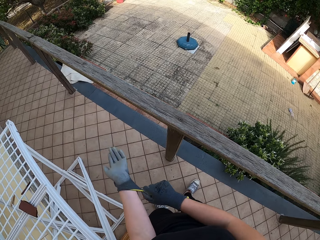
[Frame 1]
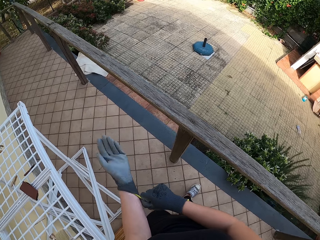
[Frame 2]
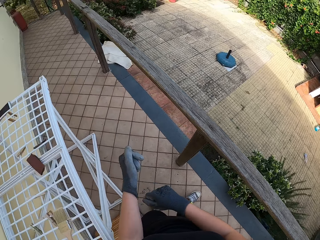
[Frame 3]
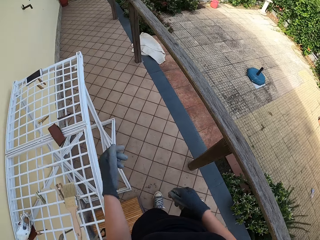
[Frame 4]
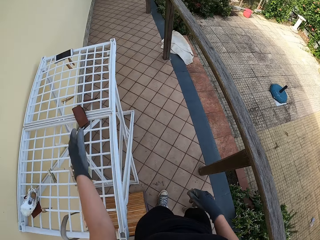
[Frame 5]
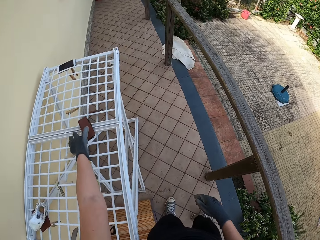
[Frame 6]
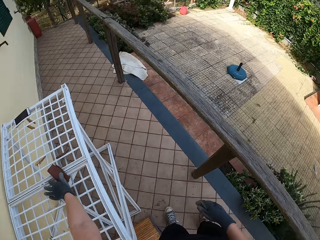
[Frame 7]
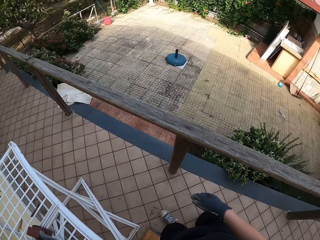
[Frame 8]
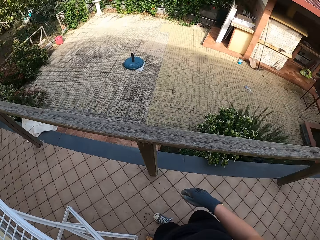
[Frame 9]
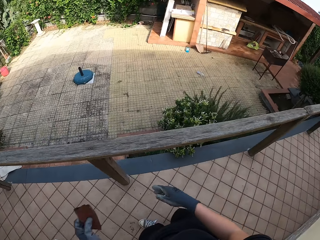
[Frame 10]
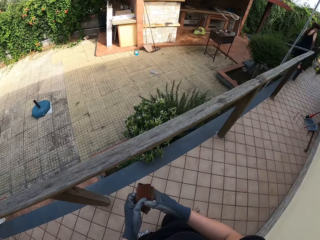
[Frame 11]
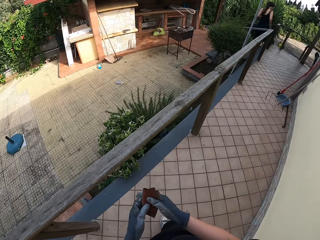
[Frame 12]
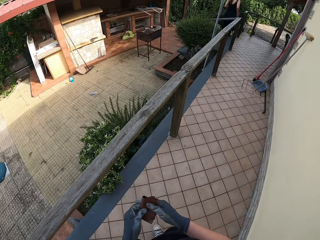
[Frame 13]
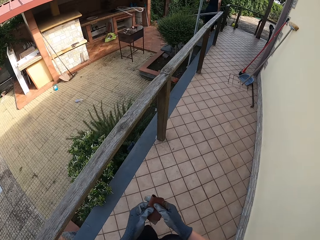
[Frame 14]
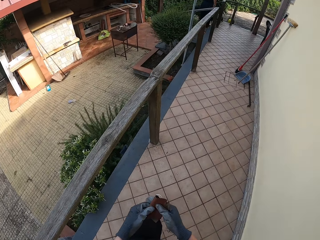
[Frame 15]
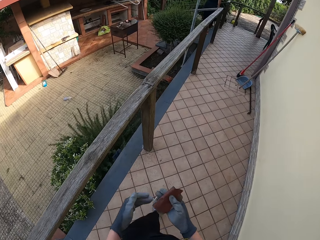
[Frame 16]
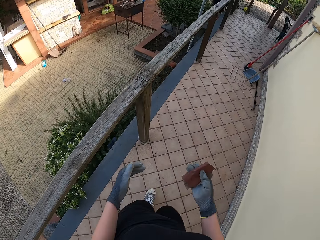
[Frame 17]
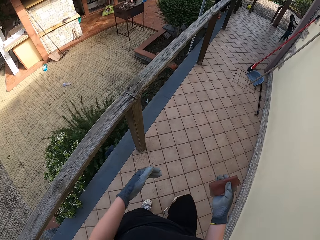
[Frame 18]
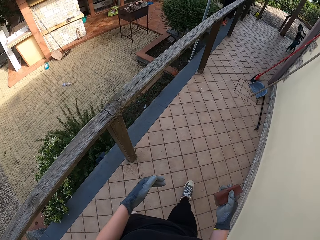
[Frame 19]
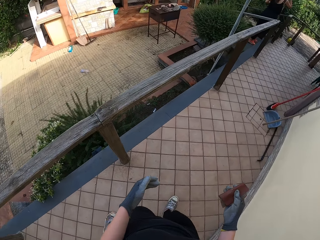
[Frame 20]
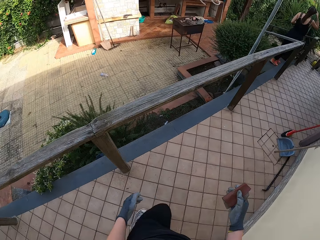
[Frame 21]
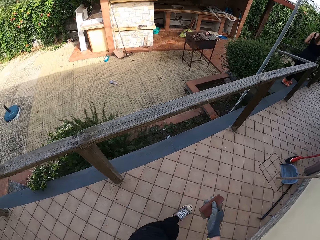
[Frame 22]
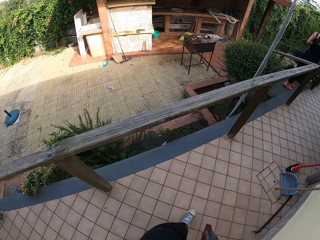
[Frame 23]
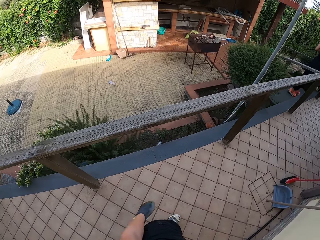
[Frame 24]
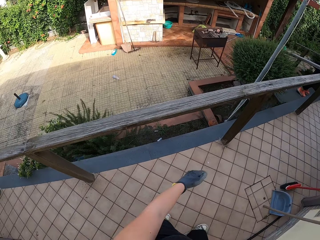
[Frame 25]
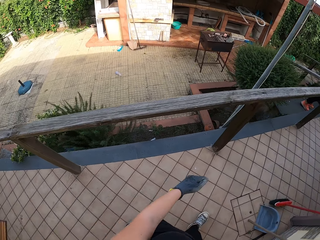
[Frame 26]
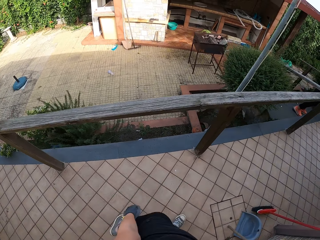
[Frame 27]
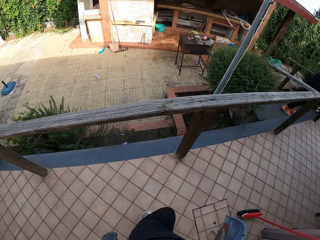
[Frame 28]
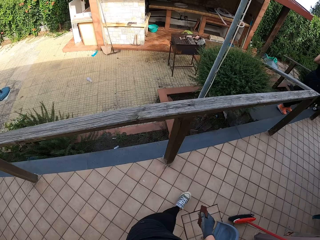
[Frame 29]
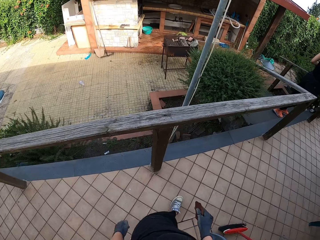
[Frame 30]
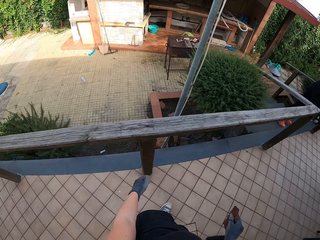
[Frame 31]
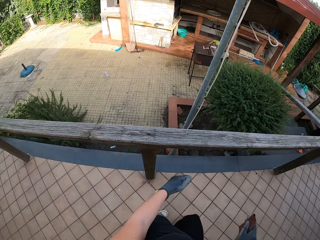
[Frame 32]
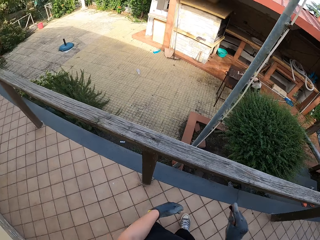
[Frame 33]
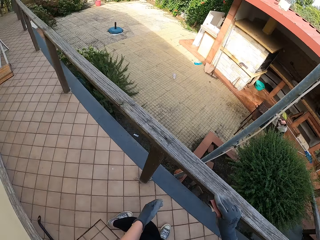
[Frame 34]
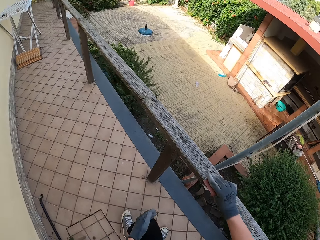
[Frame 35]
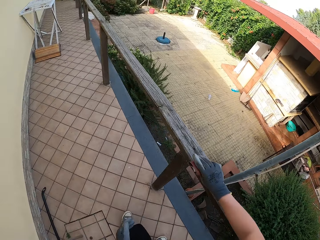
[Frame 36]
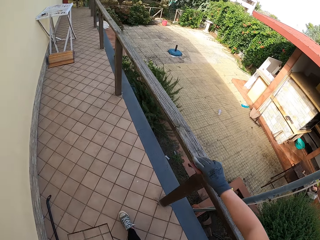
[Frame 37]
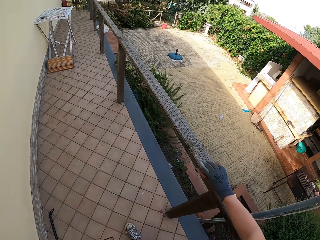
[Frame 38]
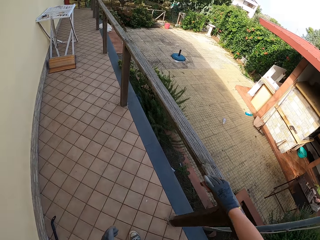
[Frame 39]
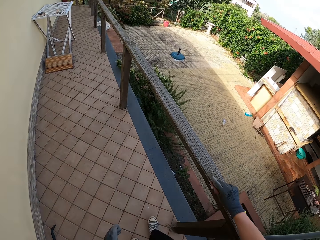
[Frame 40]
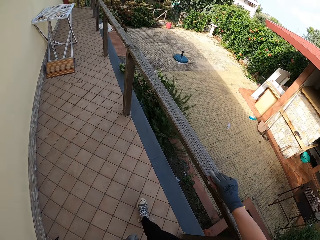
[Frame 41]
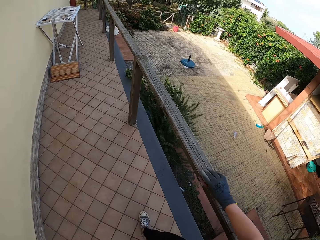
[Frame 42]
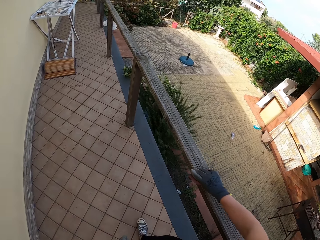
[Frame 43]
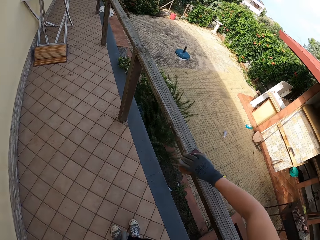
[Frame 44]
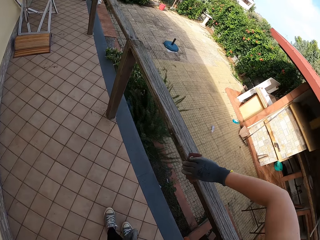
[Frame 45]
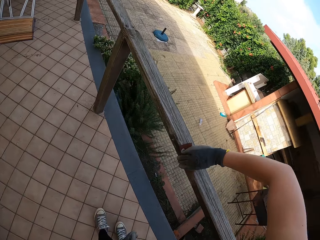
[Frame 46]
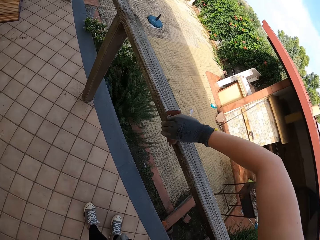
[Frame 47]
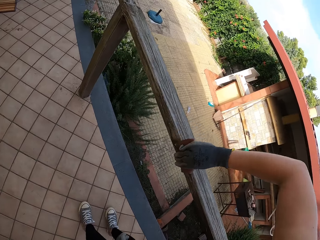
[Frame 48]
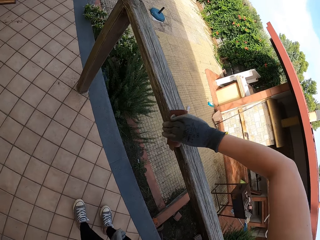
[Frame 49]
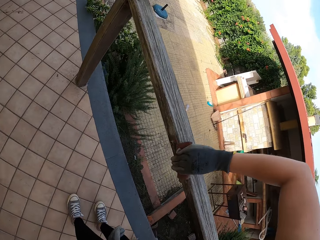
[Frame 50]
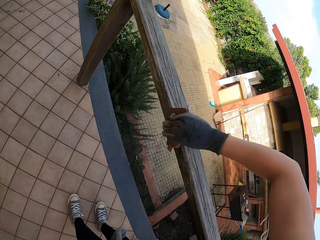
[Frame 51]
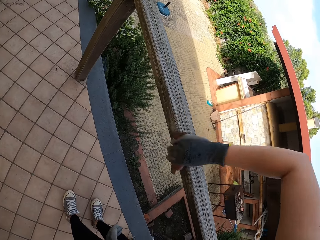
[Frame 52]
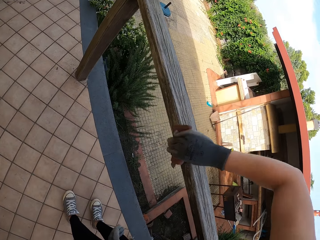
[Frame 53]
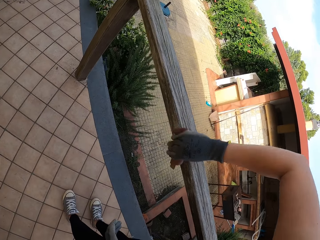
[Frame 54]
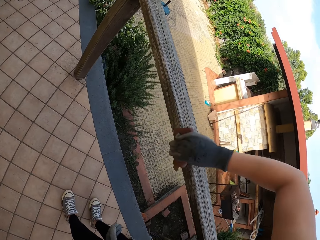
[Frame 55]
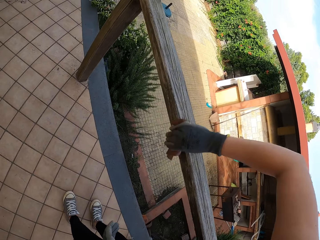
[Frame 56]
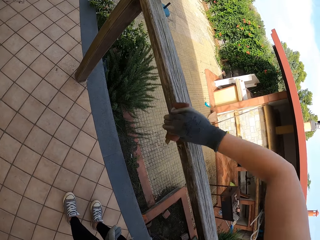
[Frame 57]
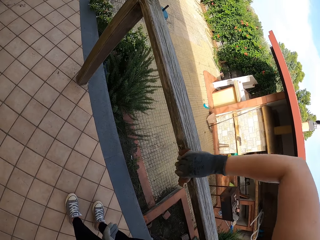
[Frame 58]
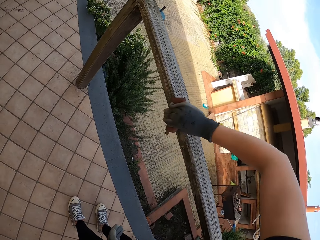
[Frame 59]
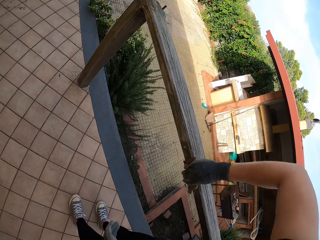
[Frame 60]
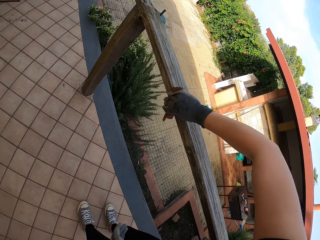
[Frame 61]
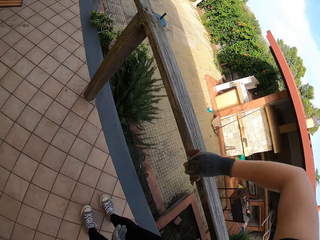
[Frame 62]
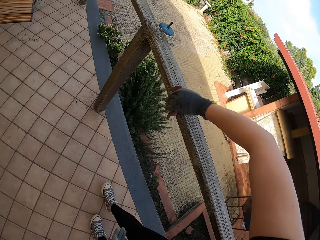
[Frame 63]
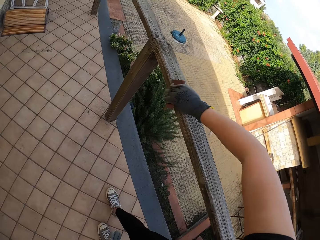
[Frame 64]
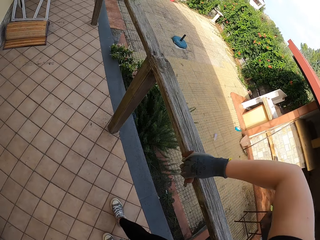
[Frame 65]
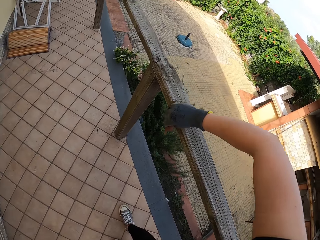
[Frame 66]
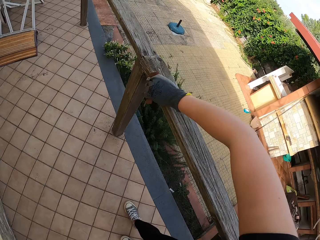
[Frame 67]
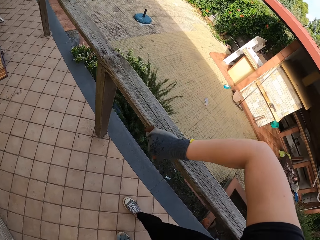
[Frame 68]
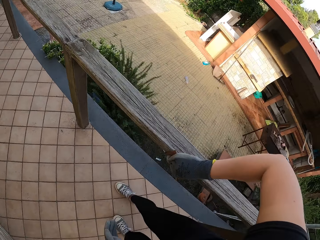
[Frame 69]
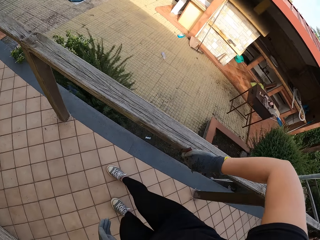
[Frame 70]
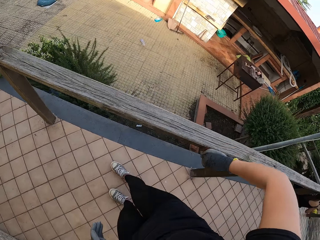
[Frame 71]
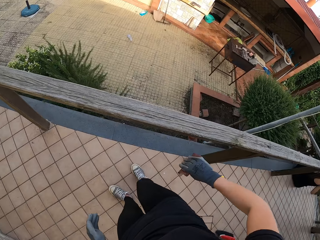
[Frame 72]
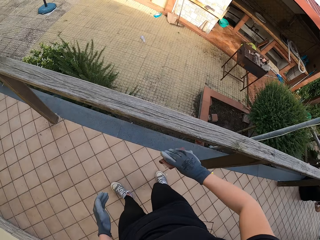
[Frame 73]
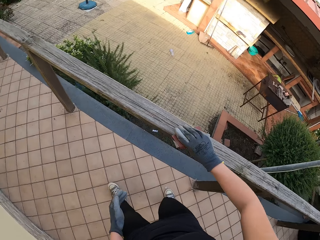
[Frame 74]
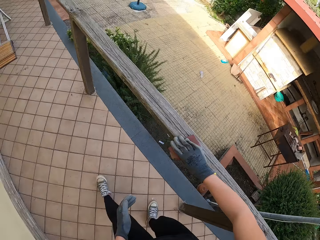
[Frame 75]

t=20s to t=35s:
The camera wearer picks the sandpaper from the stand. They walk along the verandah. They sand the rail with the sandpaper.

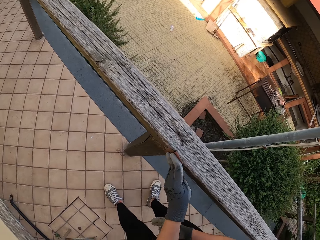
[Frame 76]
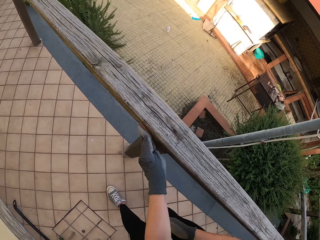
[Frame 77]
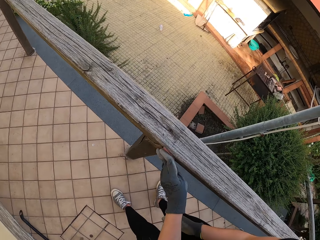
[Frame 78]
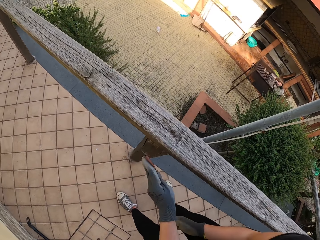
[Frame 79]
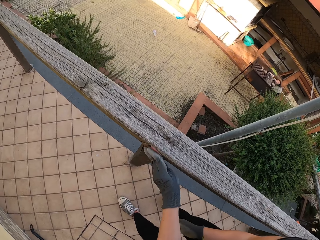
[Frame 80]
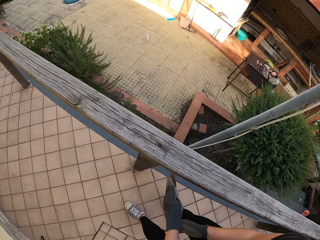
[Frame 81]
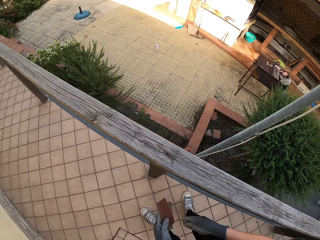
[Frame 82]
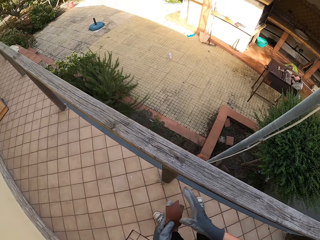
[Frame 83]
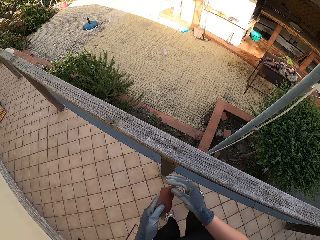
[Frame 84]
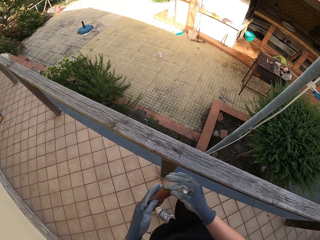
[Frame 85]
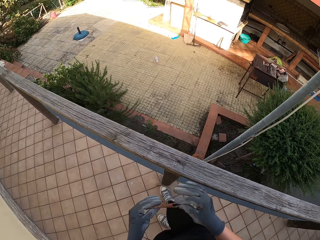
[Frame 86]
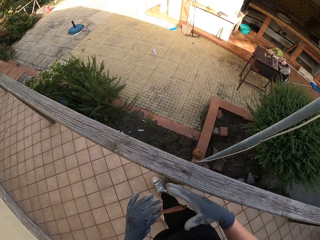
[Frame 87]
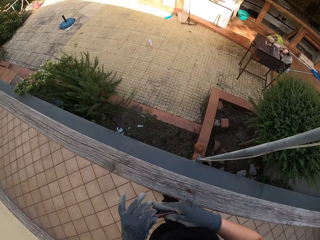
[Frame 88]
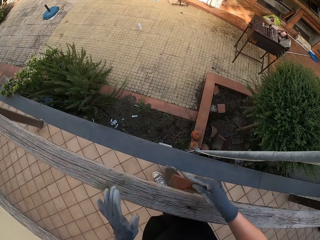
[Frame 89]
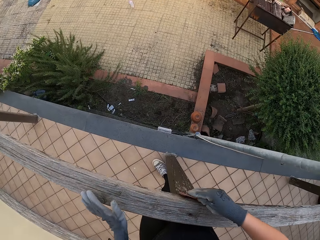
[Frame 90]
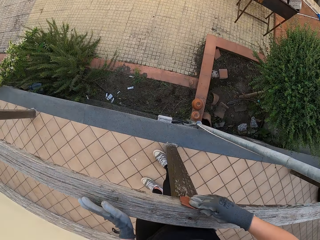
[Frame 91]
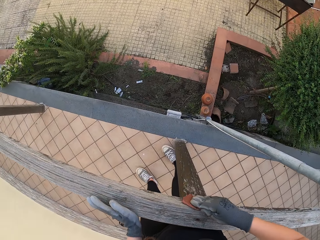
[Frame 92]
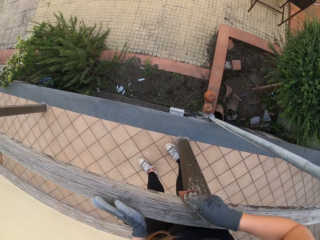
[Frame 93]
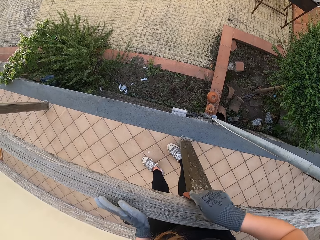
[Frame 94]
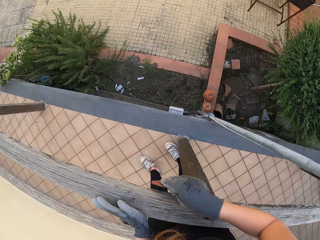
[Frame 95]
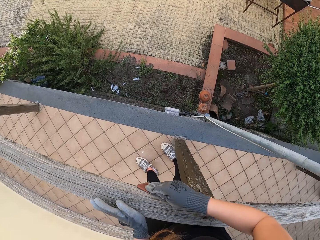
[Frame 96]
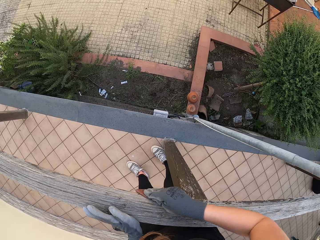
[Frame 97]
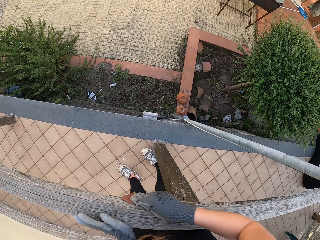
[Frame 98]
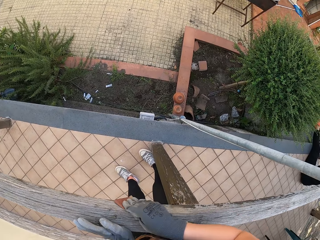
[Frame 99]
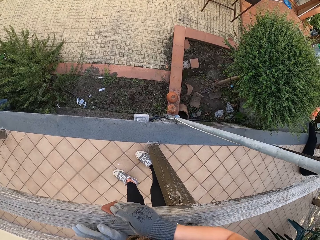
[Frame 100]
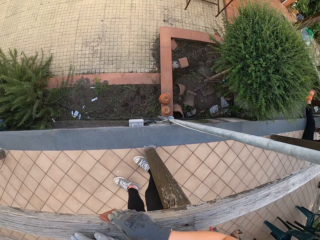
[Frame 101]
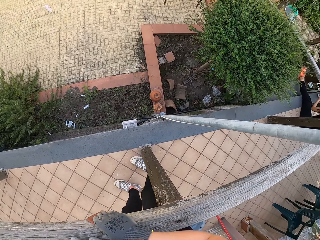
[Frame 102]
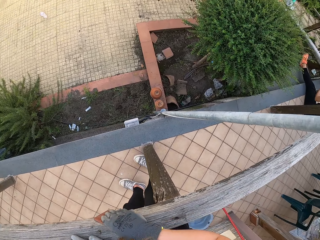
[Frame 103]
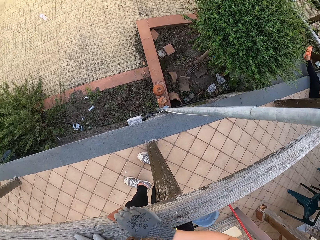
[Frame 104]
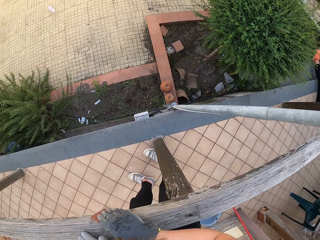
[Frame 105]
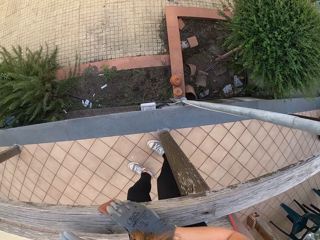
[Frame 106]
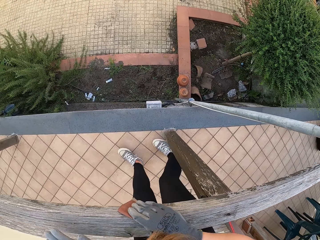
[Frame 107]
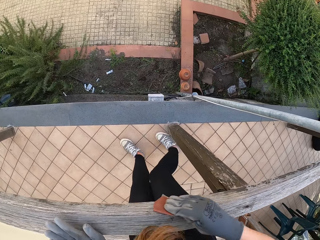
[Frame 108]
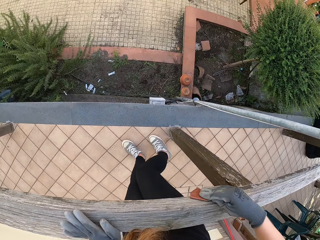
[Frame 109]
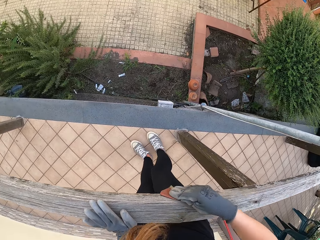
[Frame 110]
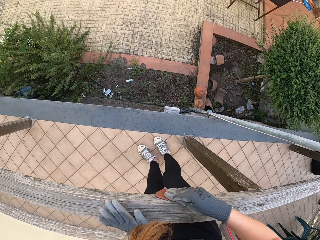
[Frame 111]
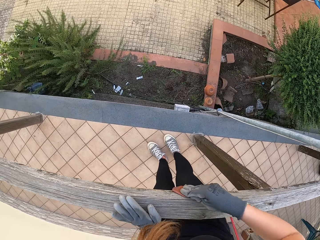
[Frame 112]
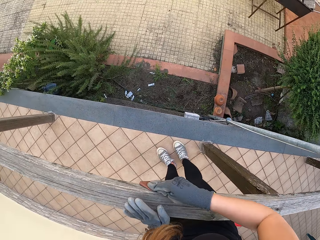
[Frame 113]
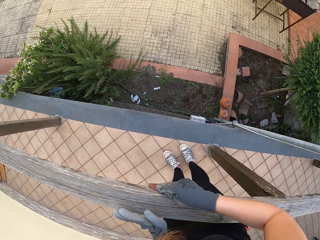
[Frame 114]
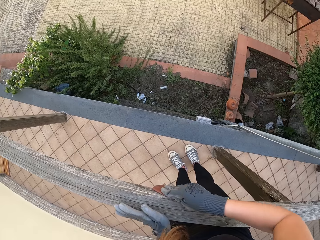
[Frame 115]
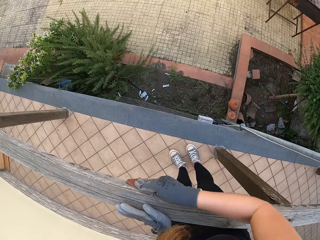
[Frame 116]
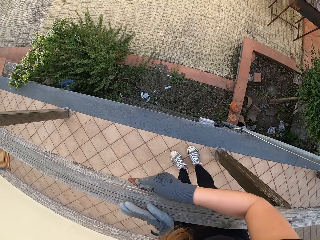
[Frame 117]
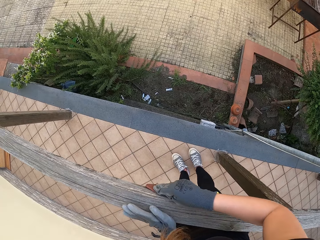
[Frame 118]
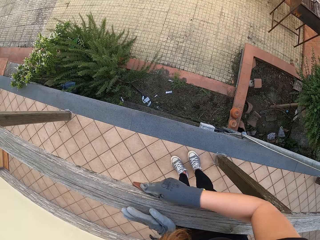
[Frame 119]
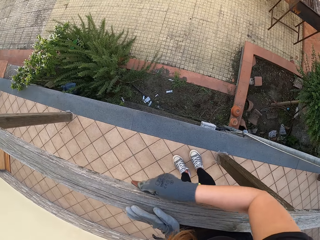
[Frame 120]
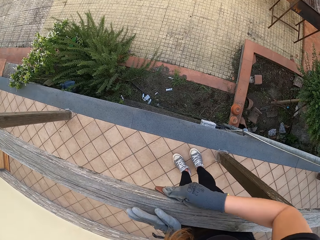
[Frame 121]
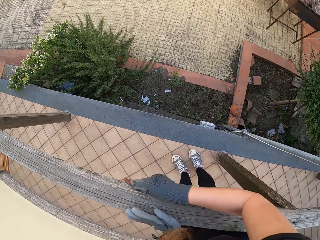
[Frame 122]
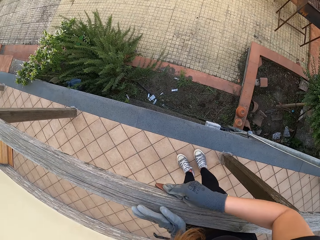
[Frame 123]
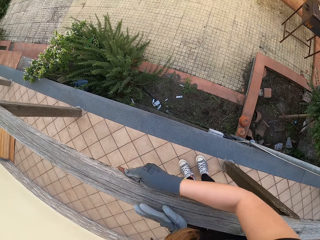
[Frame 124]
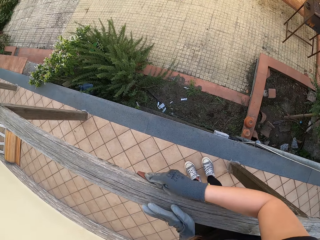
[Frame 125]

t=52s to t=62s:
The camera wearer looks at the sandpaper. They smoothen the wood with the sandpaper.
